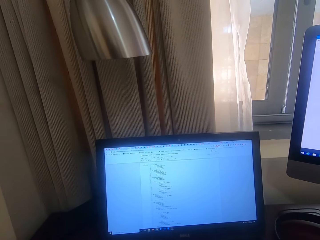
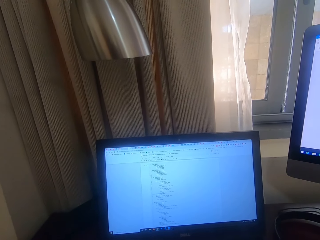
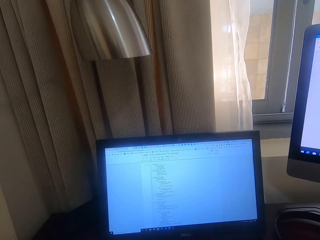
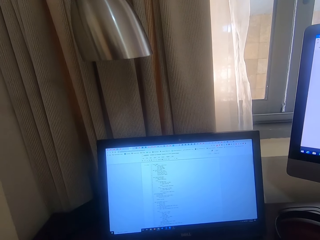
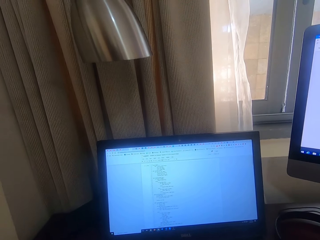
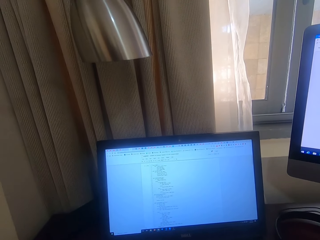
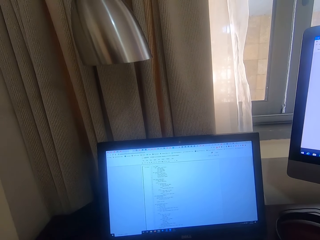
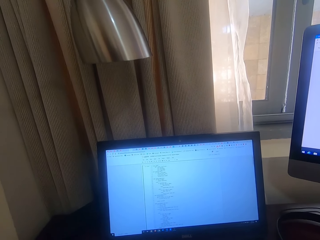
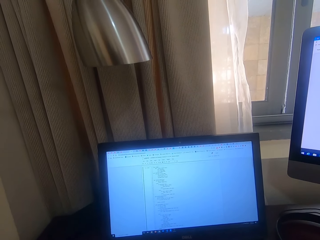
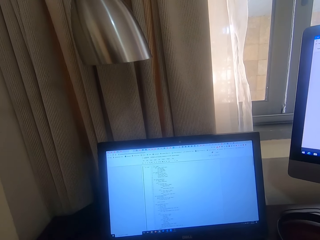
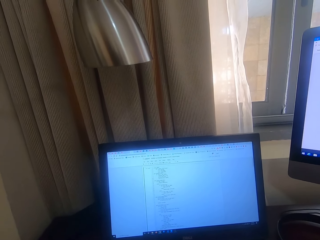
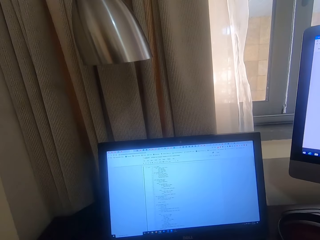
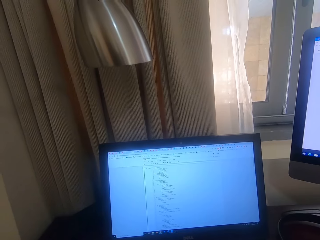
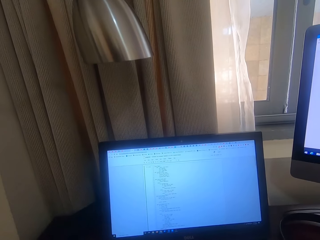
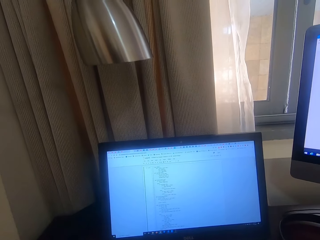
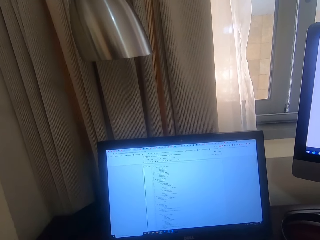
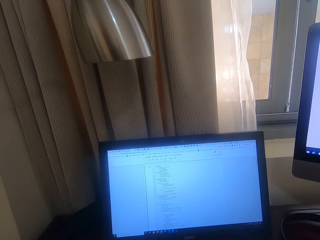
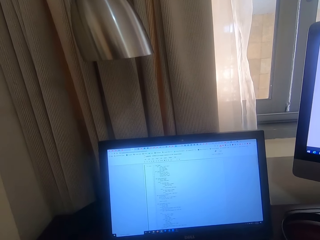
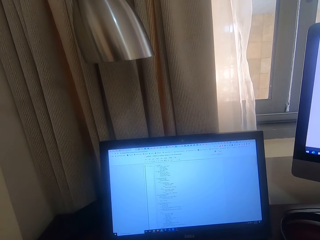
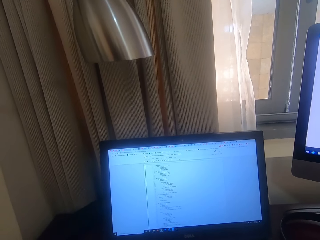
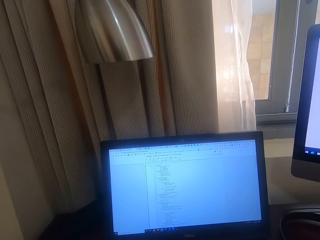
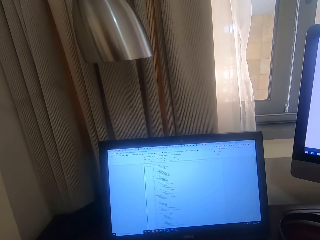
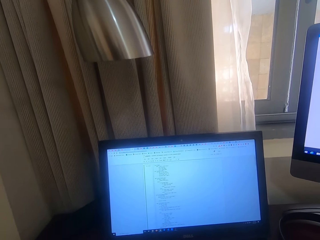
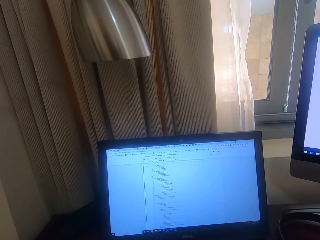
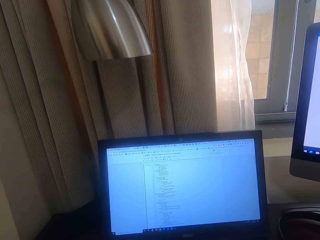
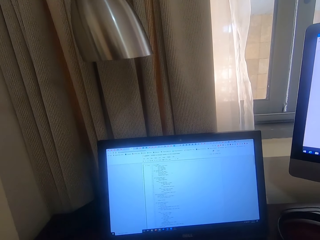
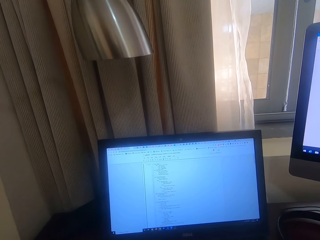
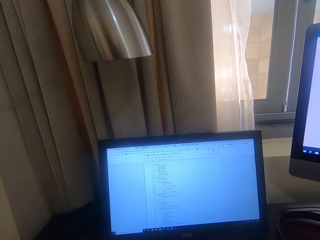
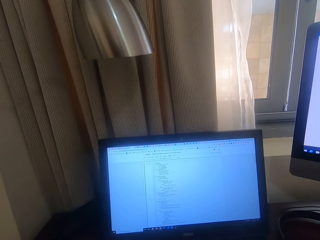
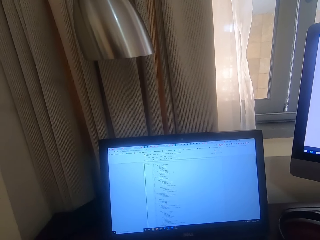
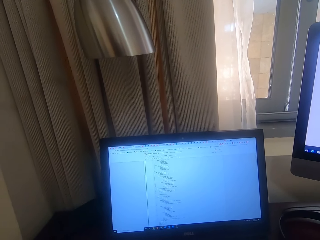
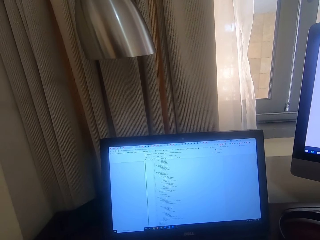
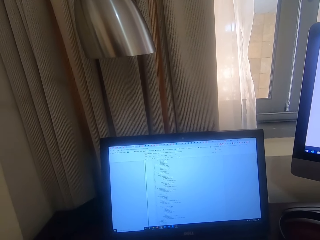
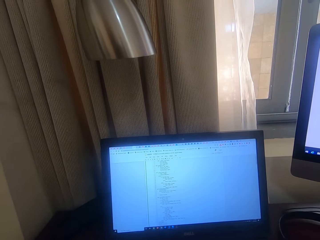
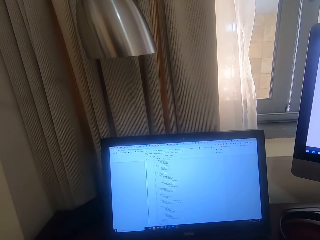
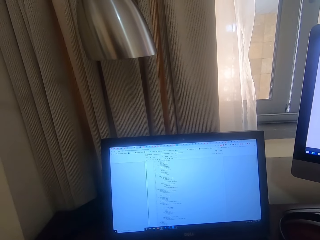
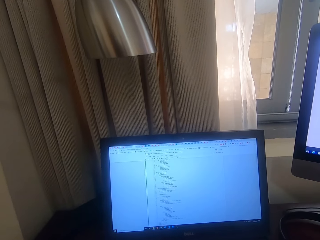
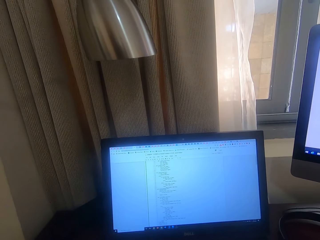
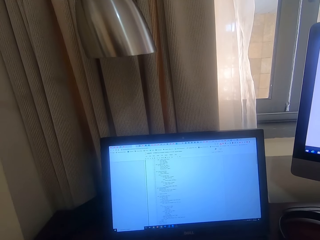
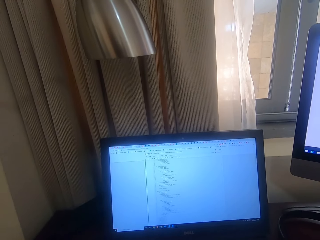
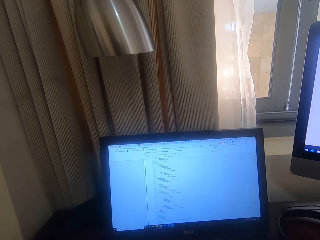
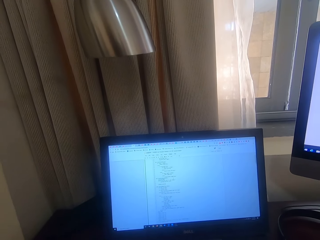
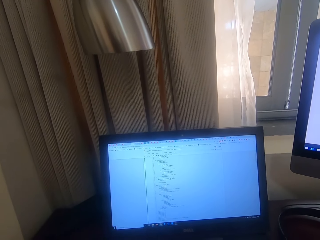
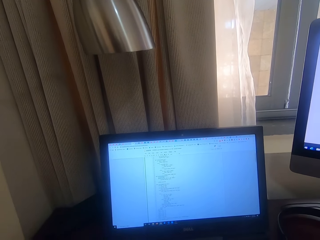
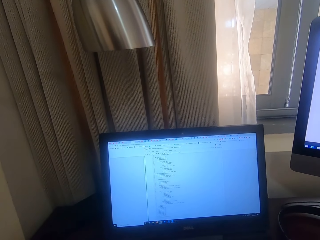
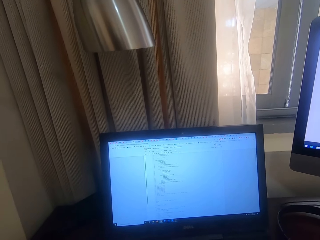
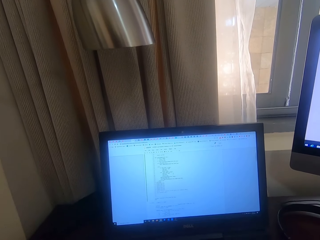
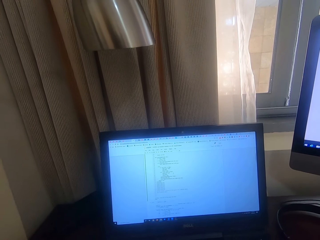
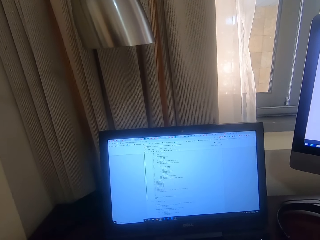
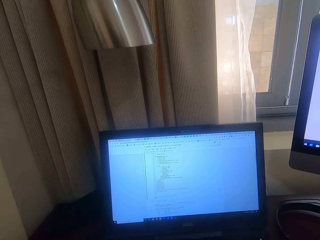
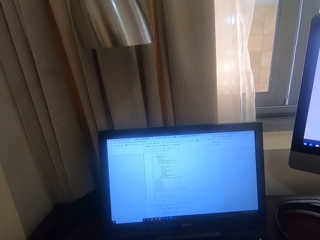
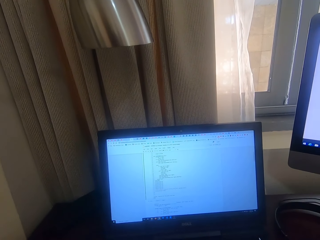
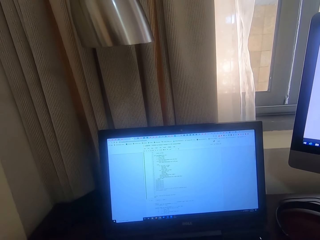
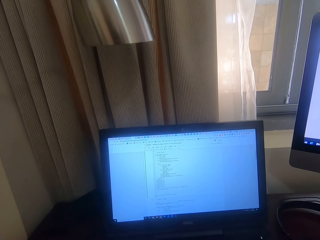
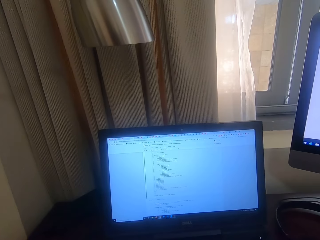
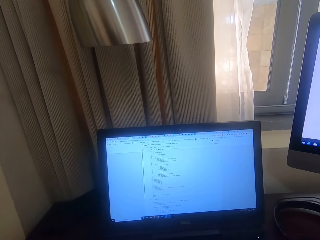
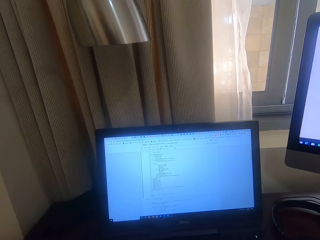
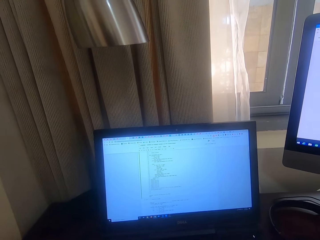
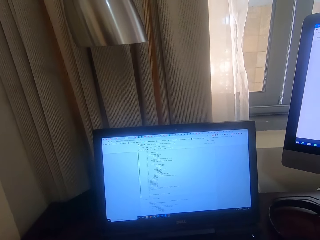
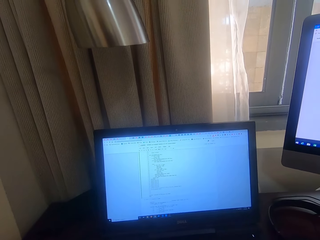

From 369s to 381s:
The camera wearer stares at the screen. They scroll the laptop.

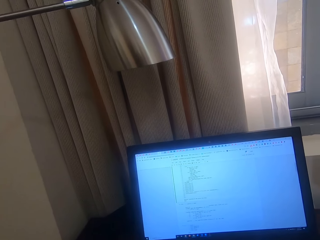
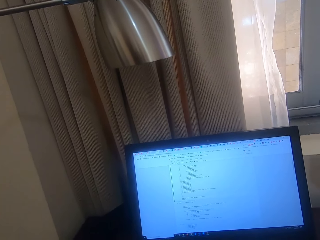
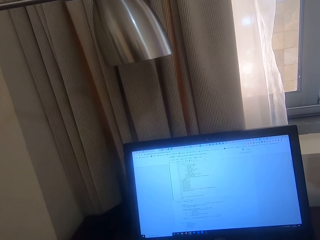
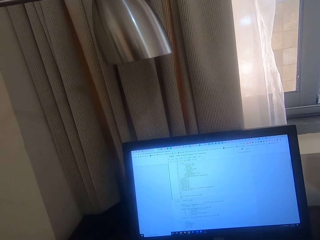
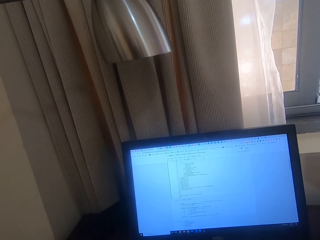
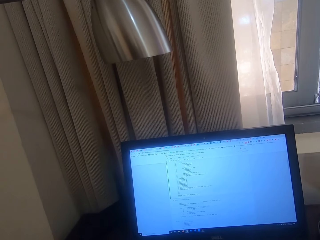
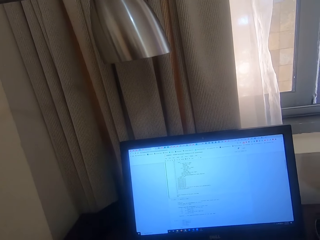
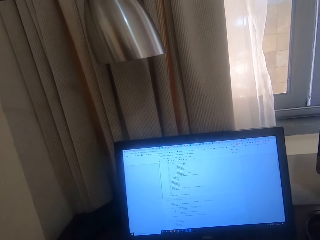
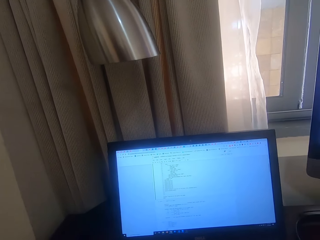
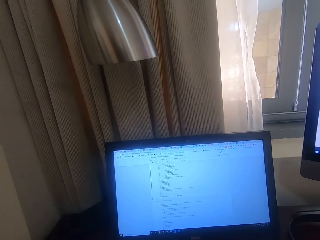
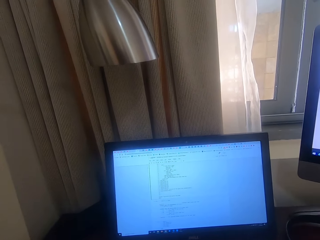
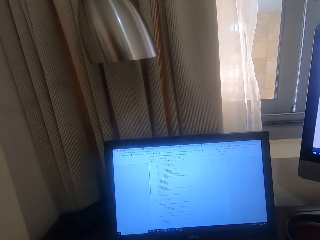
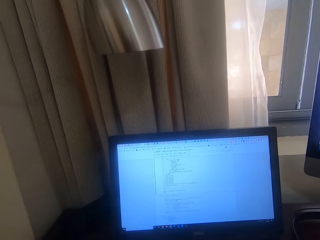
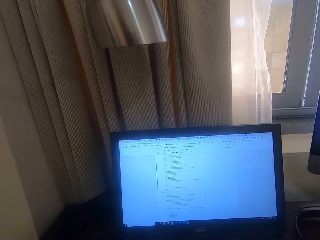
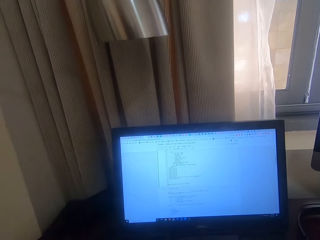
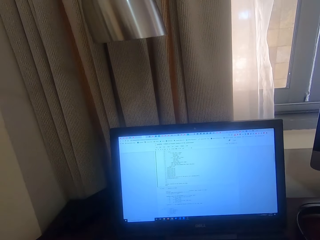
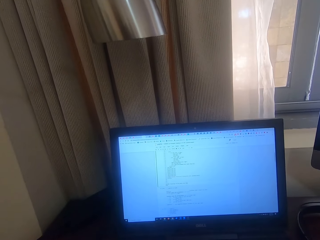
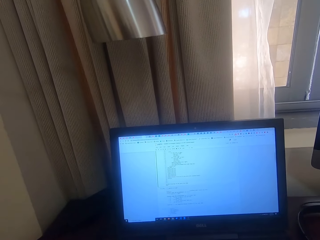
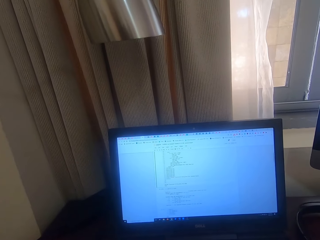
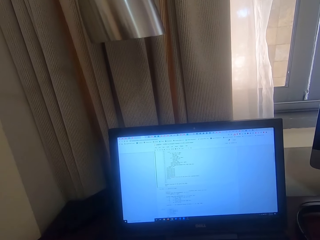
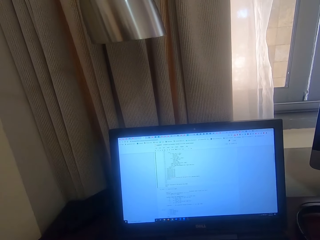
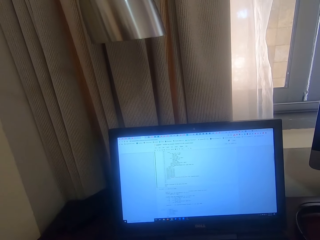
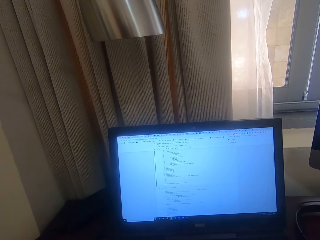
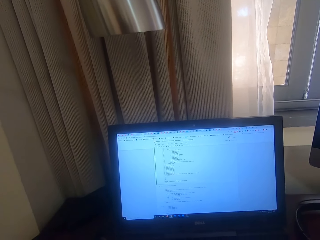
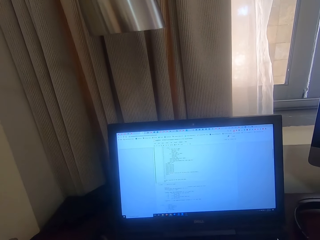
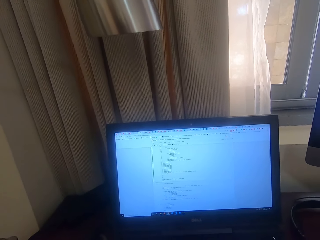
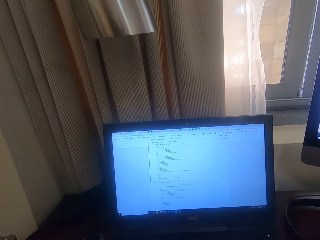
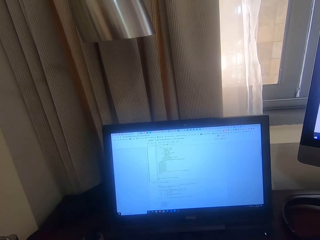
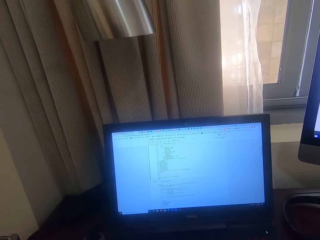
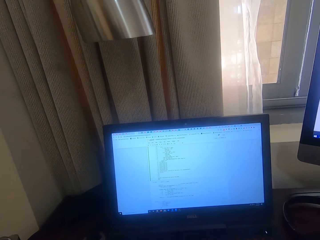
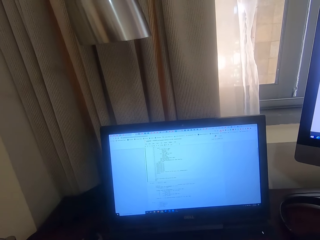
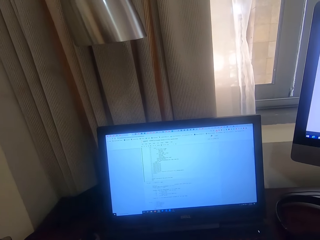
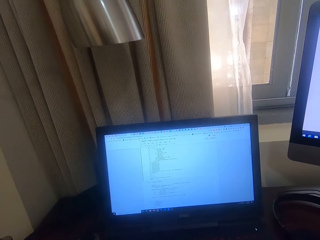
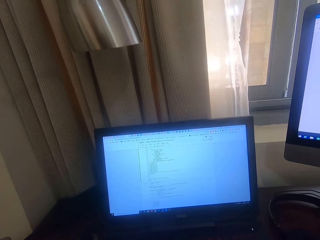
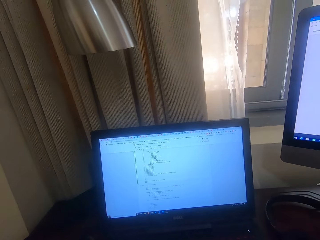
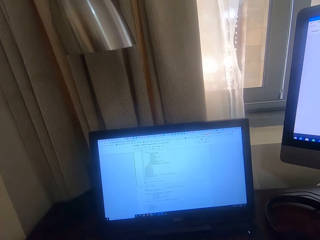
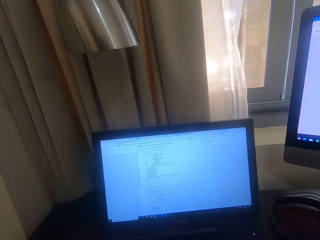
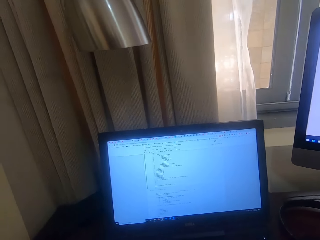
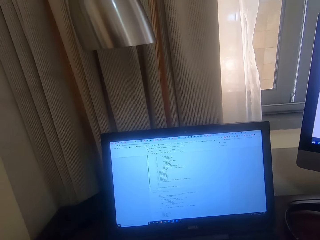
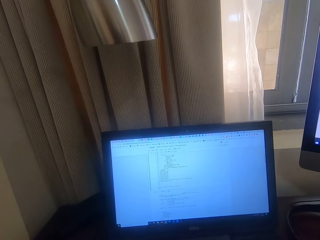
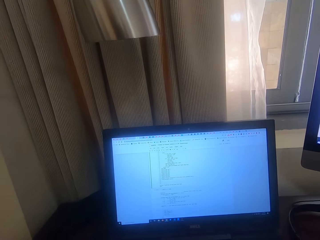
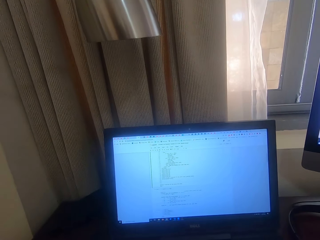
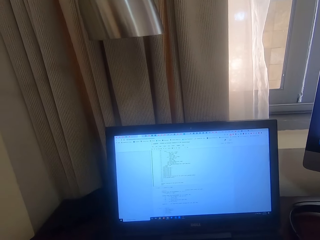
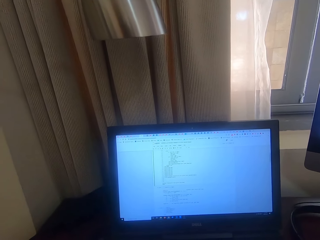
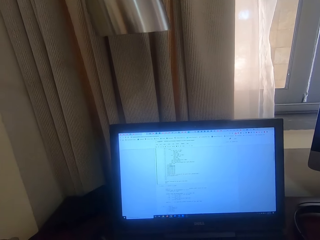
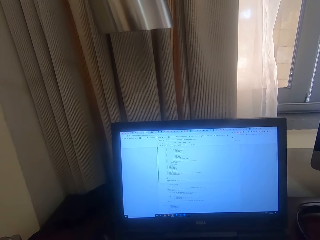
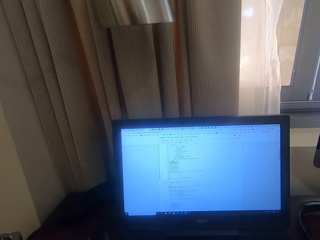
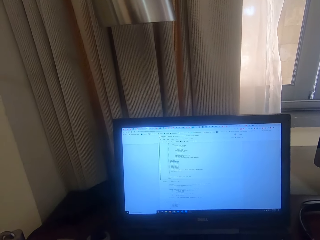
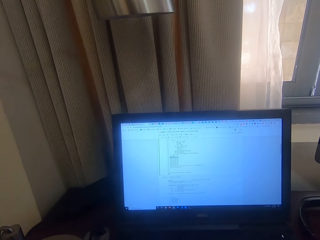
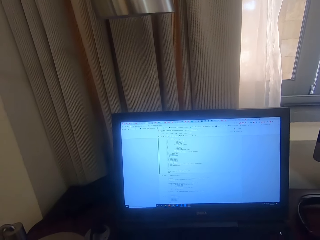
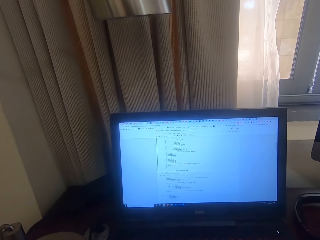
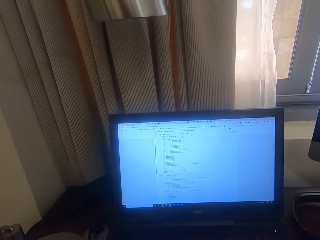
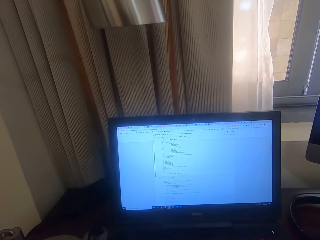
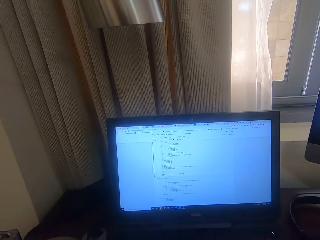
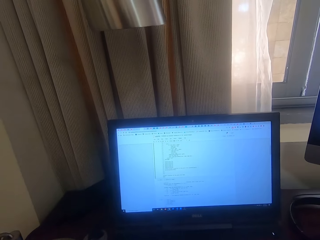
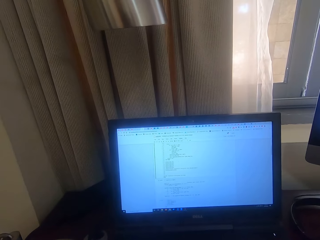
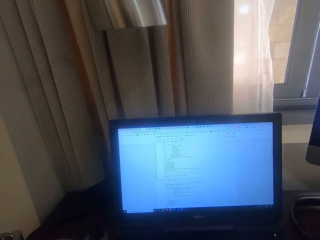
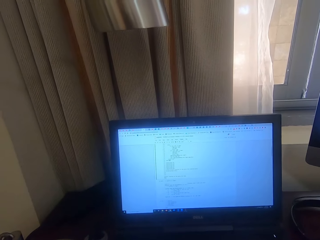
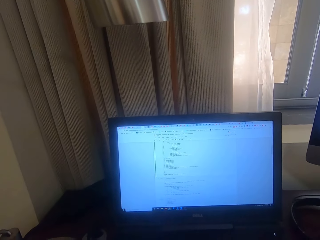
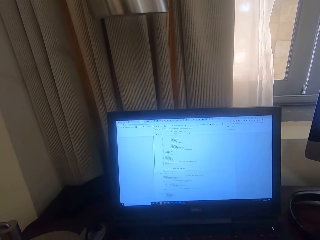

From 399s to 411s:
The camera wearer stares at the screen.
